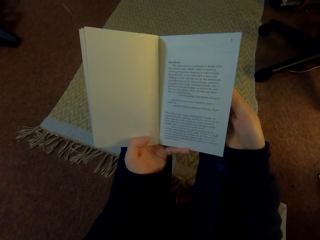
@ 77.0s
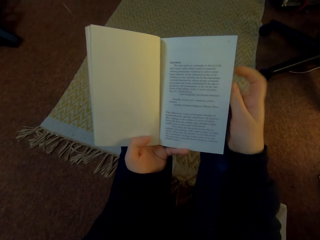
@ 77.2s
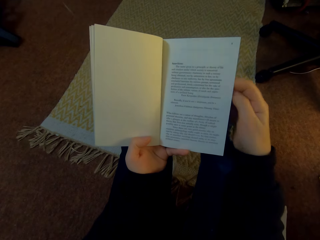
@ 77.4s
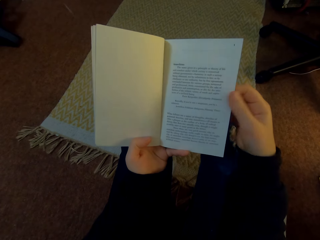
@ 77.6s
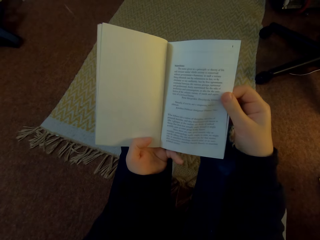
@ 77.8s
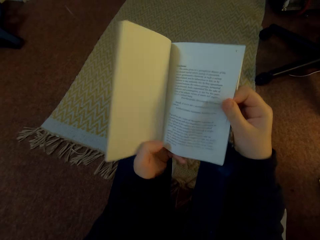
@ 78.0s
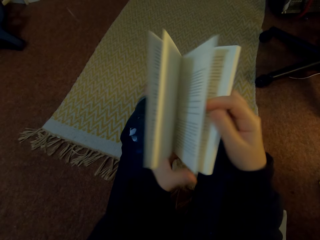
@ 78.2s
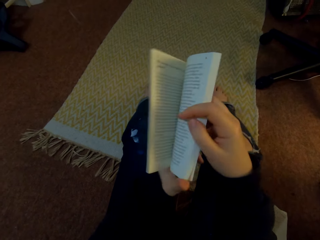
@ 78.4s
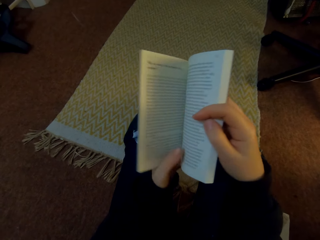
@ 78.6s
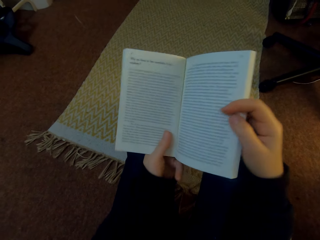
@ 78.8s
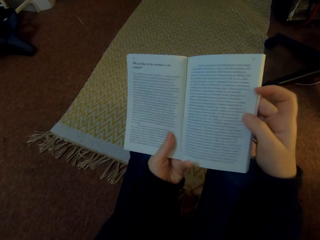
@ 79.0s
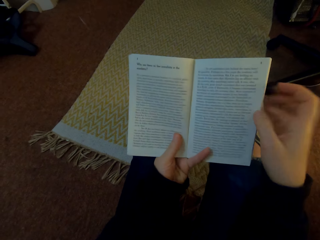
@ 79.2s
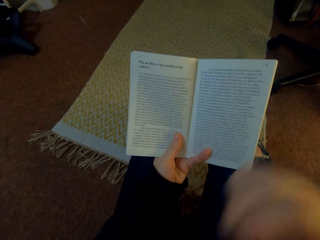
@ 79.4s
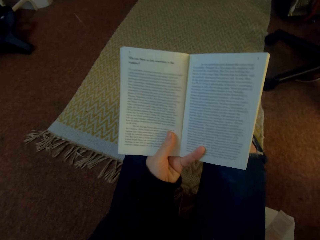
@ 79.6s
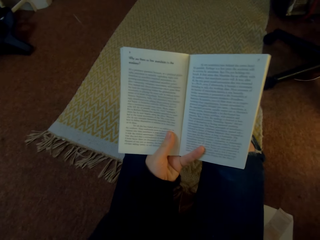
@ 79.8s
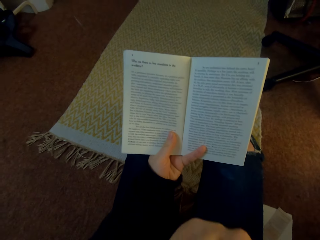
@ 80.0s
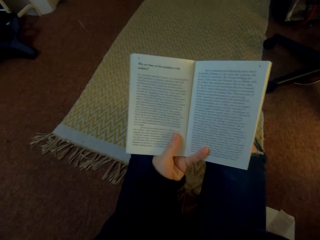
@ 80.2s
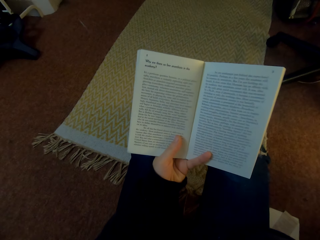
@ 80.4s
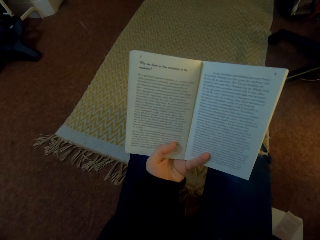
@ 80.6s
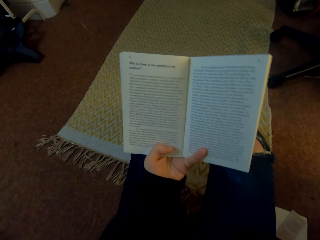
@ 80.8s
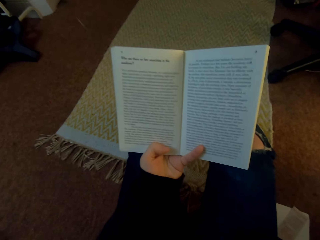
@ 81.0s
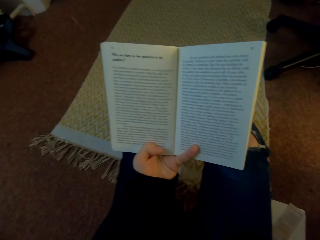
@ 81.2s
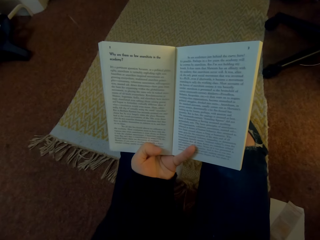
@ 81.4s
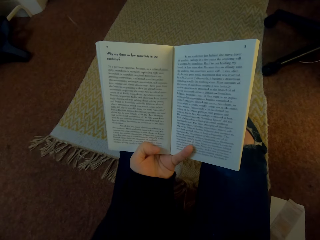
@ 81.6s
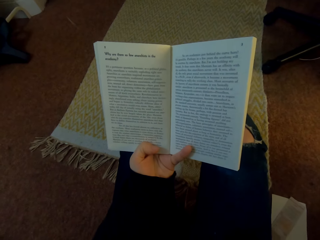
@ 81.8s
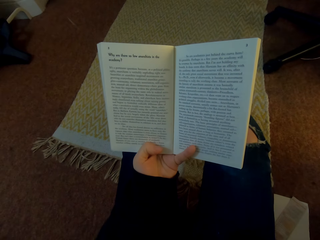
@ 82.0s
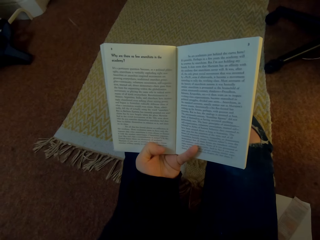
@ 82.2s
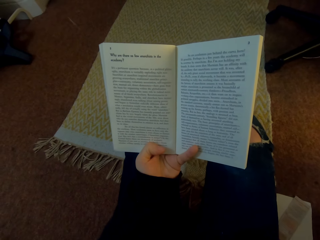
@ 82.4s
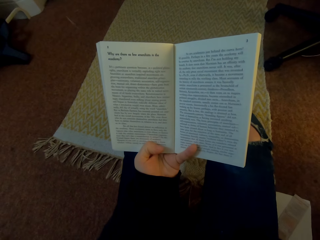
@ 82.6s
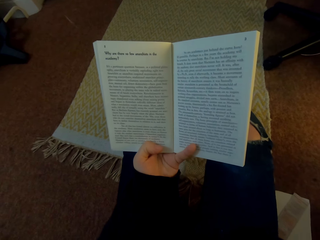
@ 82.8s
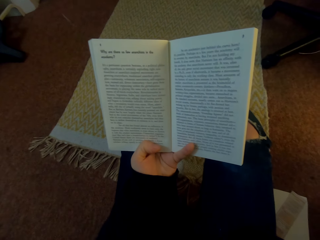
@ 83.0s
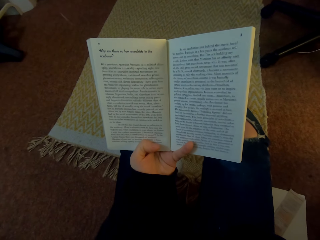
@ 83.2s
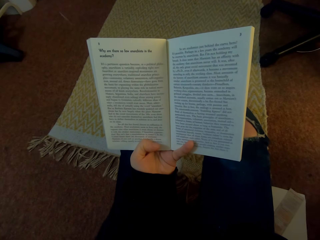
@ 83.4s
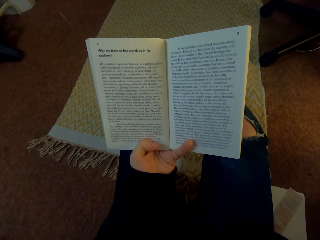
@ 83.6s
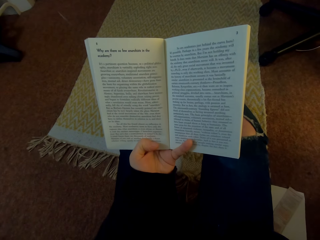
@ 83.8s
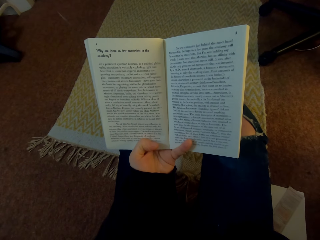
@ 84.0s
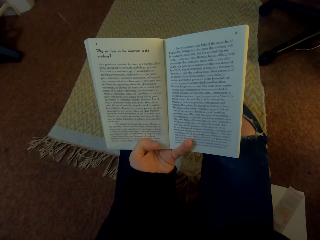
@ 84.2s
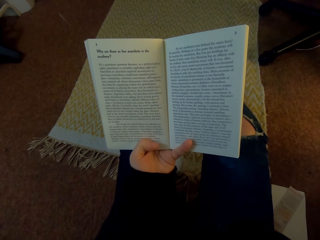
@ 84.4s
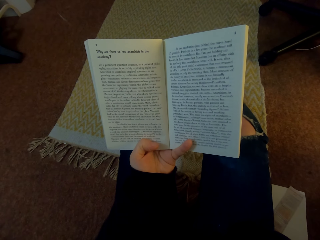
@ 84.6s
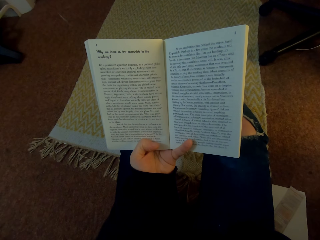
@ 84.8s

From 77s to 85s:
The camera wearer flips a page of the book. They read the book.

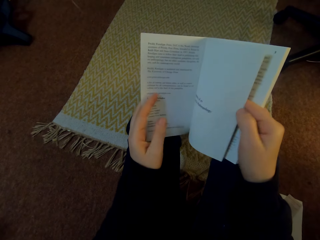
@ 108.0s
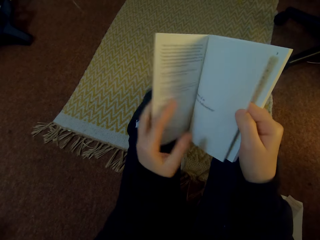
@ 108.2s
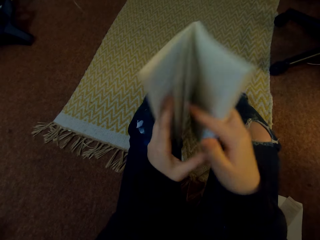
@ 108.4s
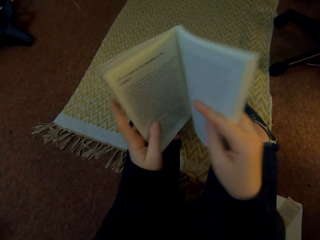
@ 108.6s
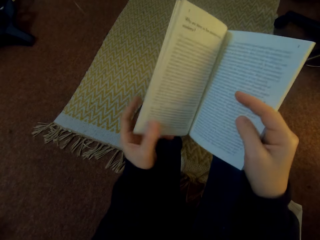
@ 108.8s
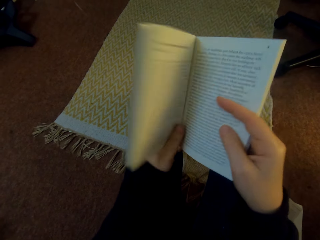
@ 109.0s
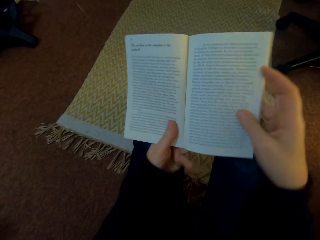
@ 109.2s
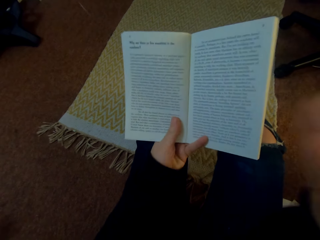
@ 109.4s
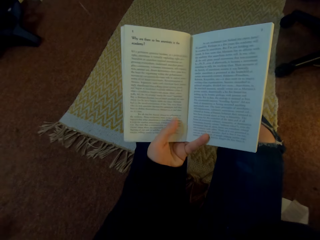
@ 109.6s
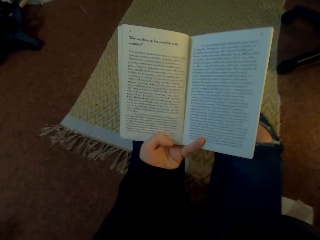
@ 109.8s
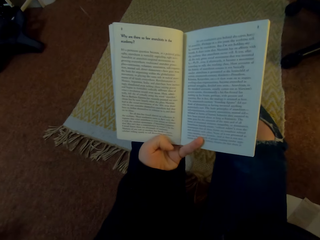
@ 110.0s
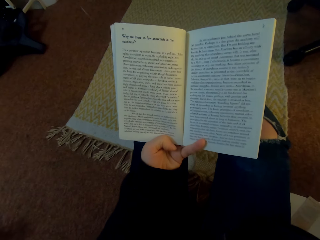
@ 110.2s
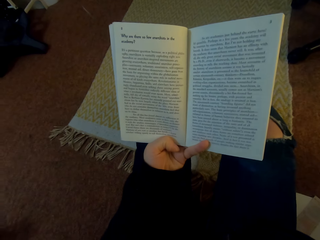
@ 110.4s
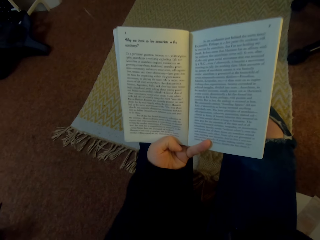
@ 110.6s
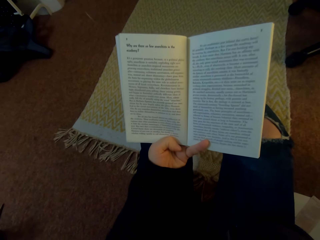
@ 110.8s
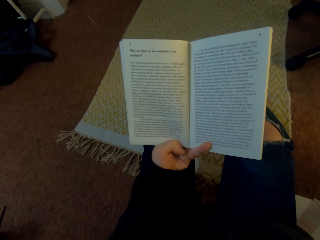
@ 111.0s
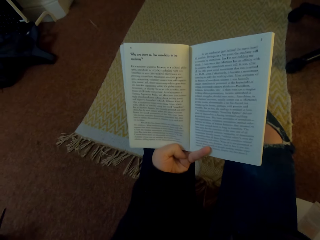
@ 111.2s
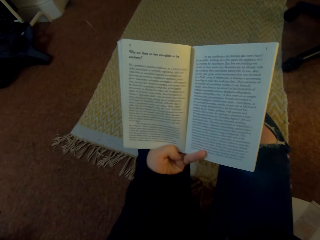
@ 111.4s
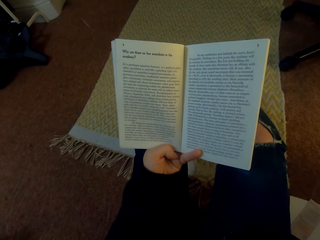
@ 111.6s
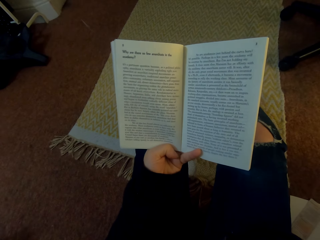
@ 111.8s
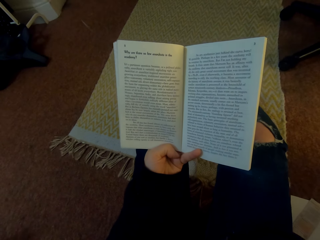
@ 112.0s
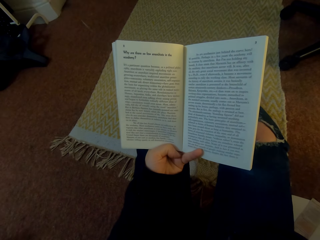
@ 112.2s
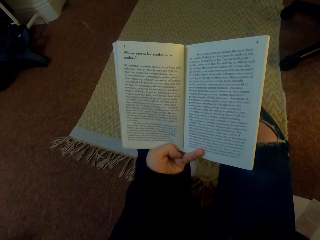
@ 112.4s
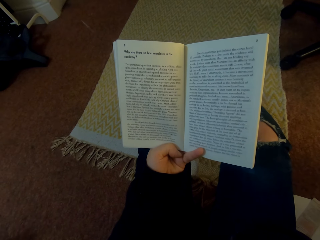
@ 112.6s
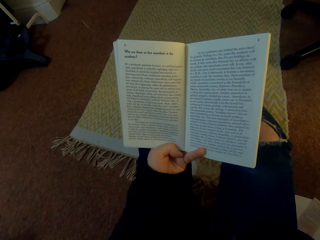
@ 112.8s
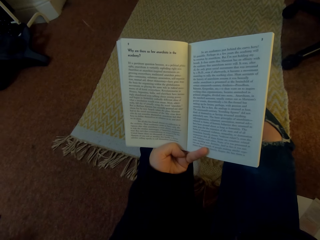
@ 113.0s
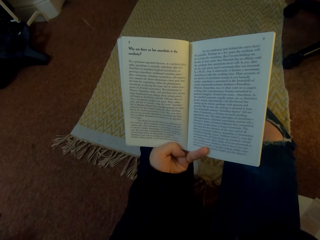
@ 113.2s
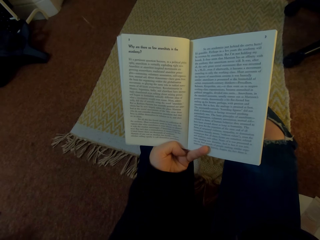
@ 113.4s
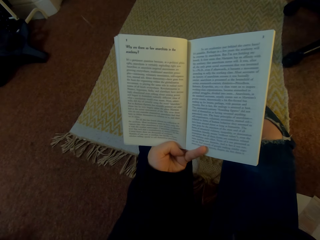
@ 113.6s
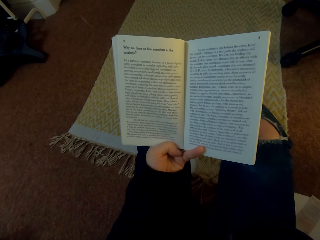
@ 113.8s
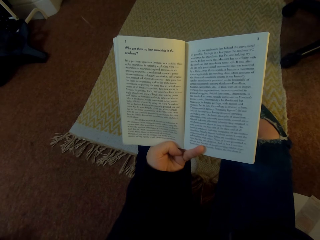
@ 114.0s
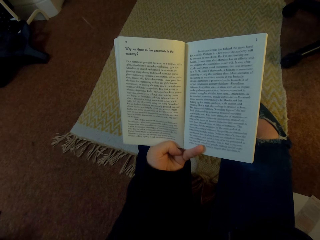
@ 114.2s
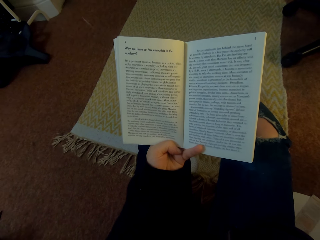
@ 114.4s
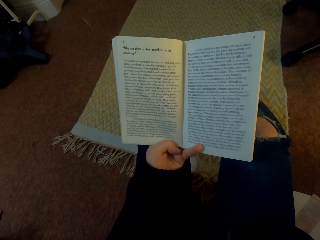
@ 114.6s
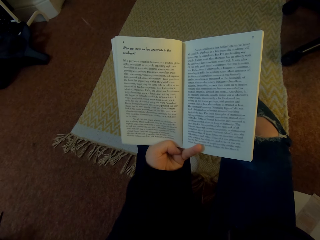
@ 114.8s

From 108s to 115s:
The camera wearer reads the book.

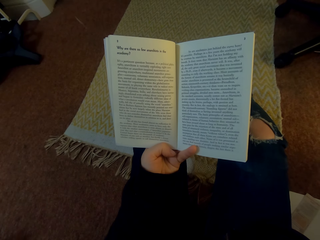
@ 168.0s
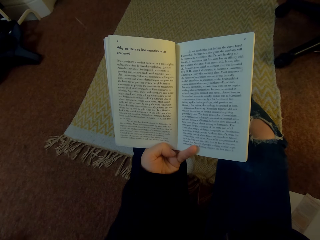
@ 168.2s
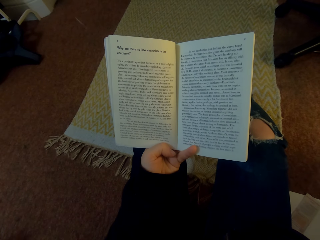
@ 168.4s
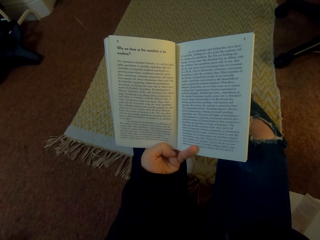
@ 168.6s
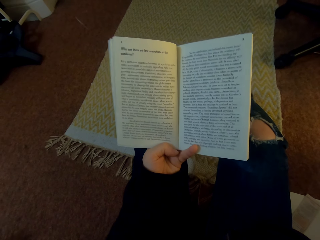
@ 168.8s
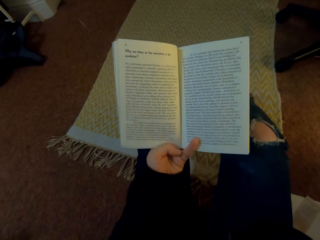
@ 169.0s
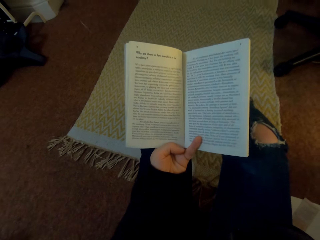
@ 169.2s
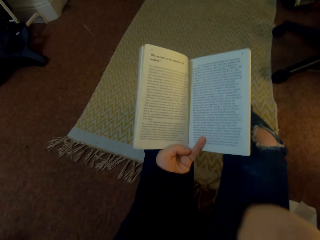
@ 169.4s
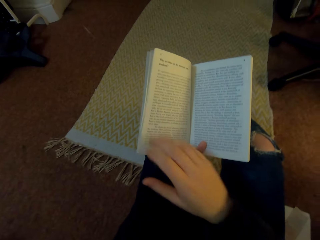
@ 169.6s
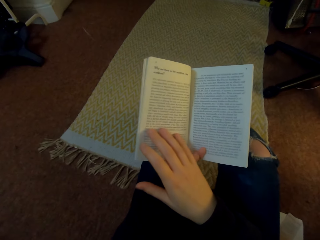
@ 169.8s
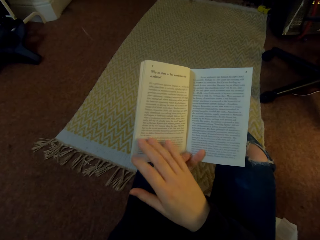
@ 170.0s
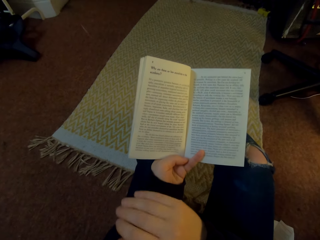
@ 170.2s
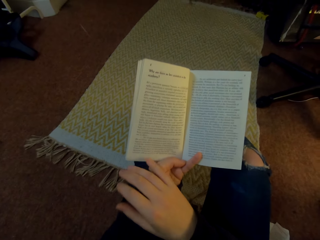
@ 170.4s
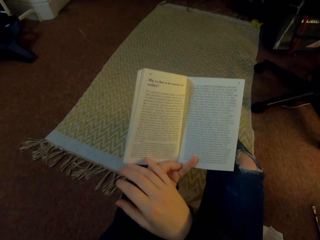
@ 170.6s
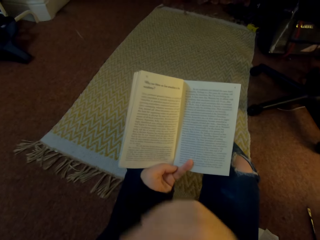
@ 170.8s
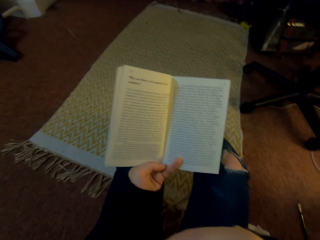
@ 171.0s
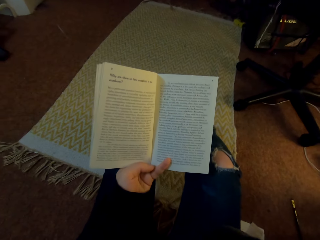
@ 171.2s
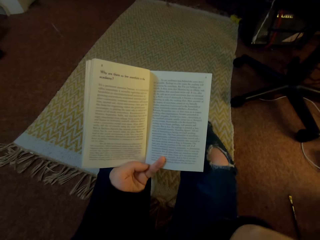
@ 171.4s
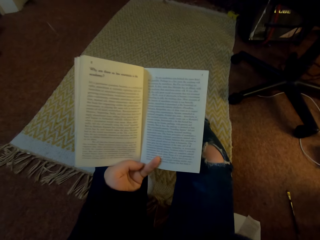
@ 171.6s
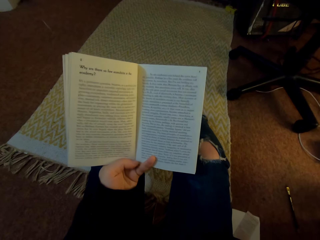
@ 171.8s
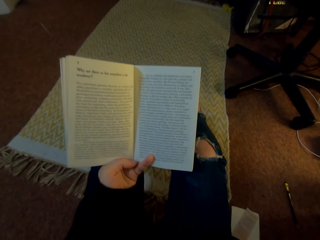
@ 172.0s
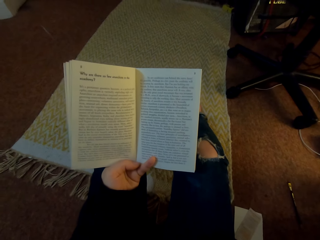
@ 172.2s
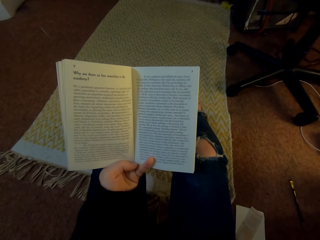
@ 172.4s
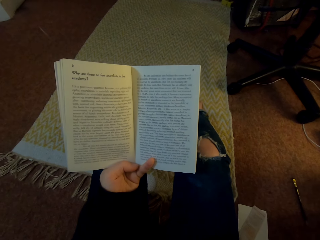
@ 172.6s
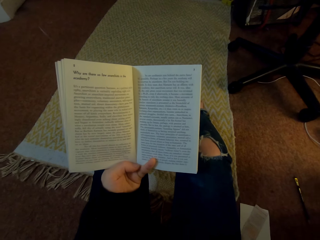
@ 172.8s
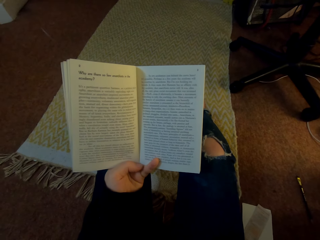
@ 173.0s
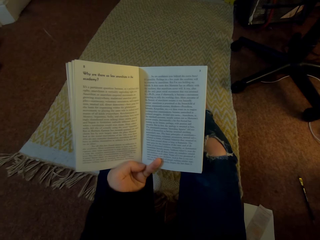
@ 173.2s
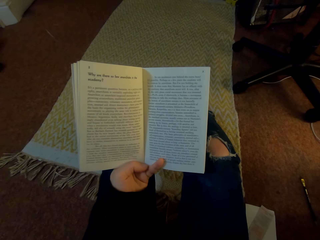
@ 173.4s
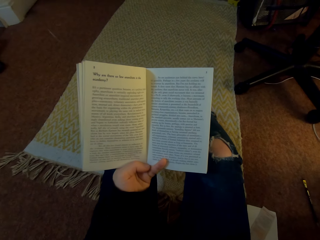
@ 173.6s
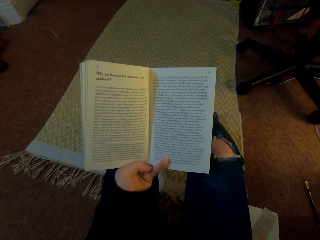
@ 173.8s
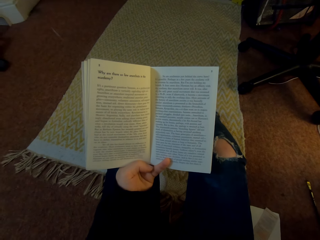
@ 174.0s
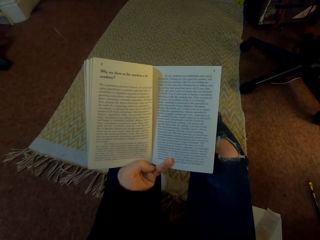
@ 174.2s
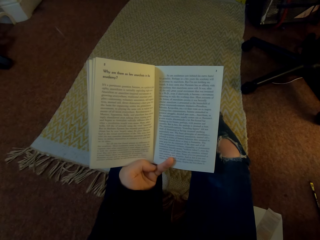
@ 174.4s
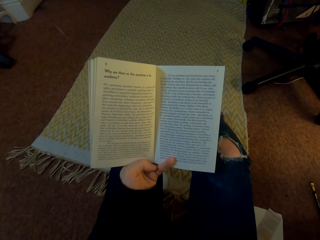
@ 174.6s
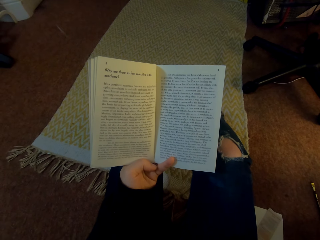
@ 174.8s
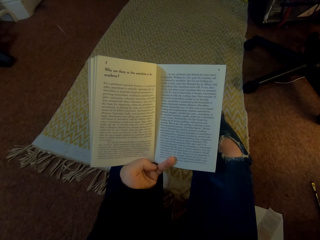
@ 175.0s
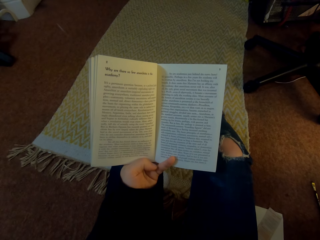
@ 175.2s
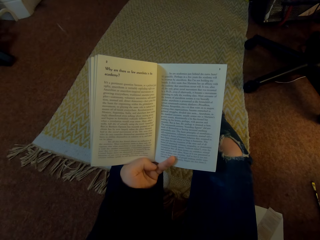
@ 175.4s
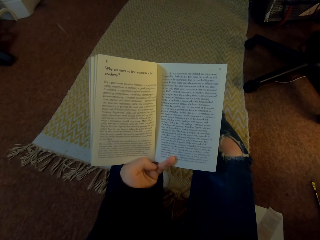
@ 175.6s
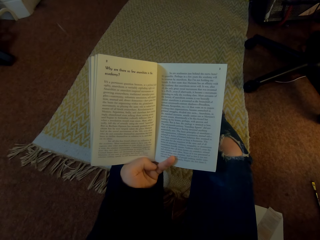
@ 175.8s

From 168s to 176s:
The camera wearer reads the book and touches the book with their right hand.
